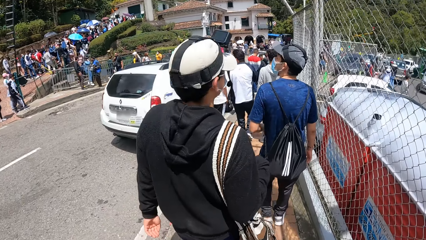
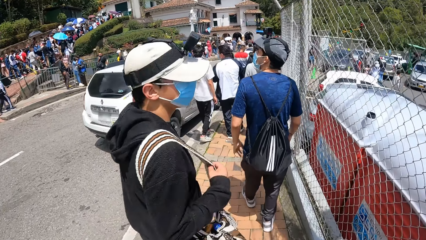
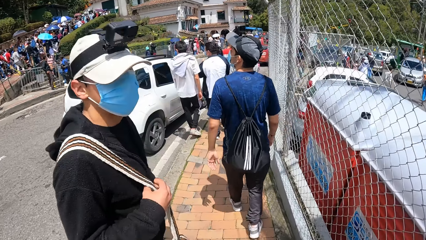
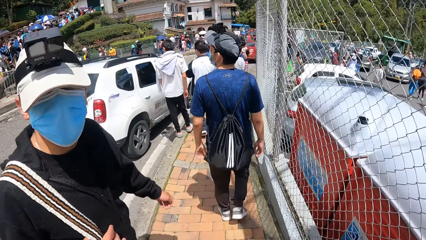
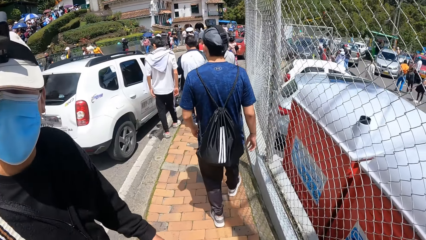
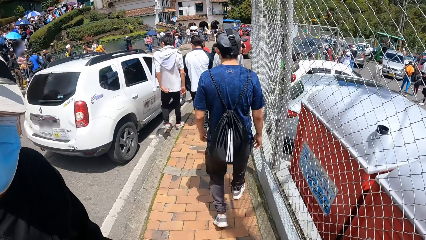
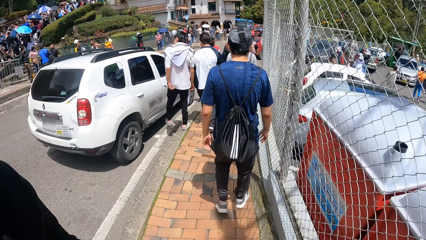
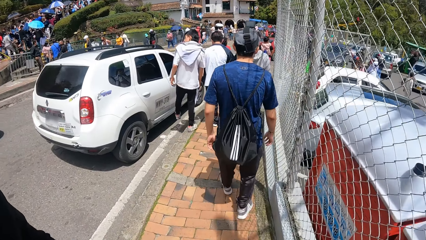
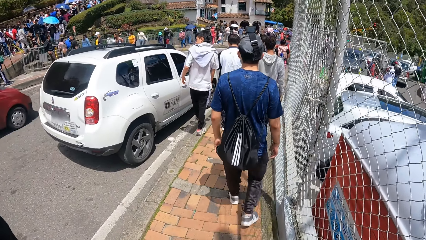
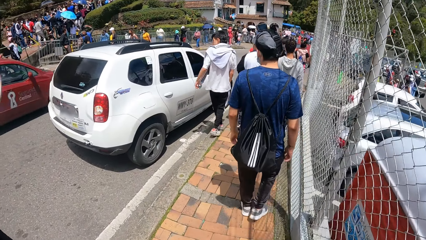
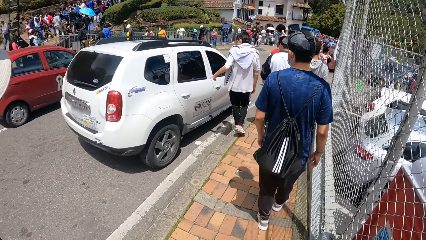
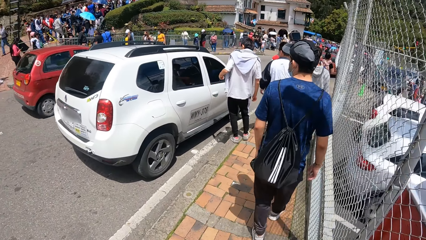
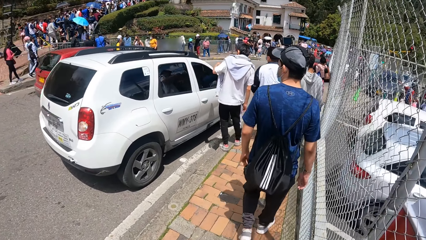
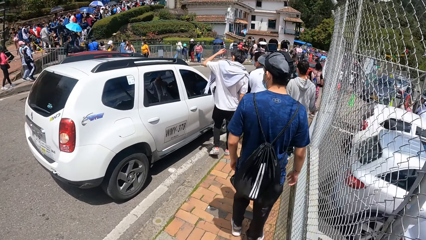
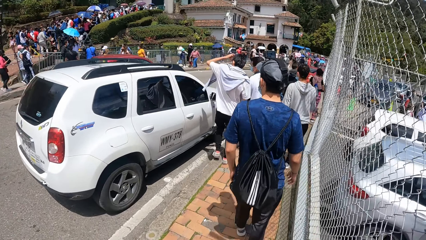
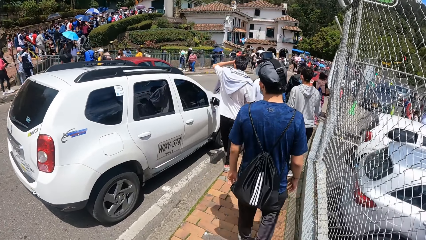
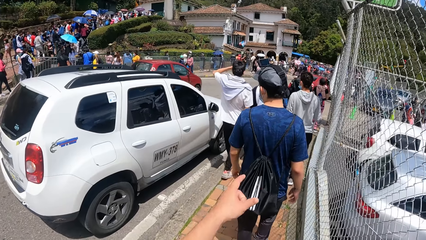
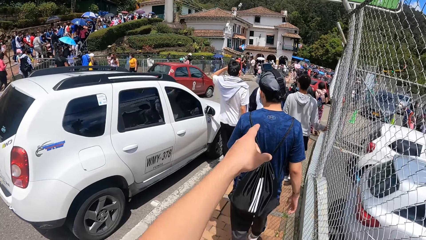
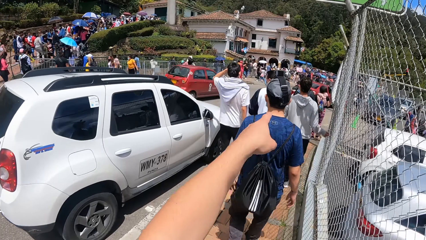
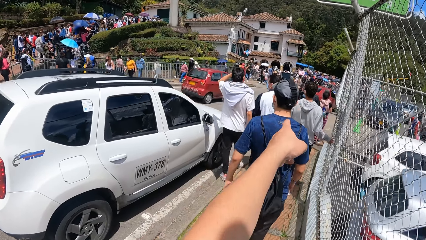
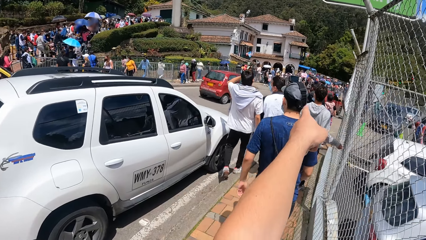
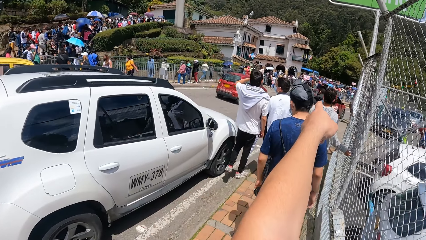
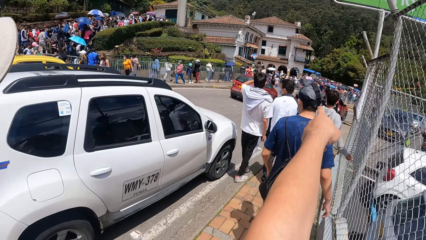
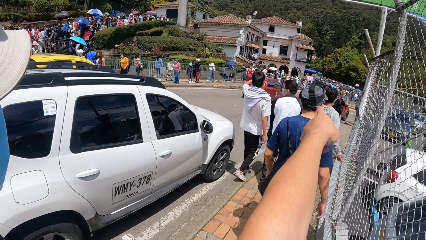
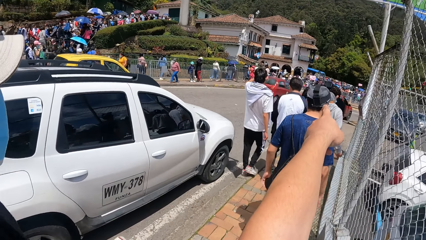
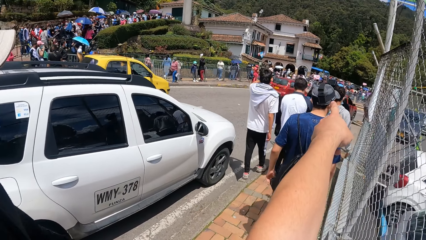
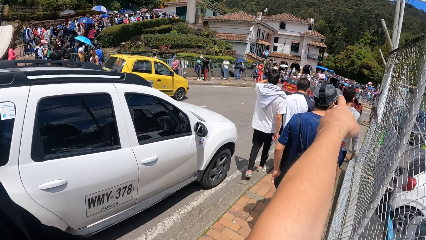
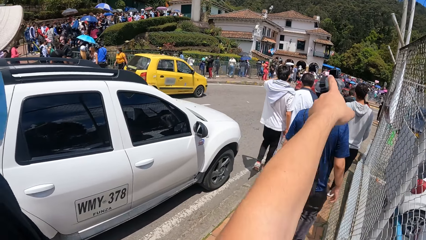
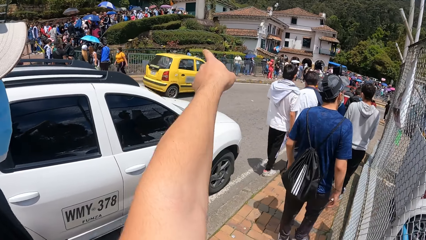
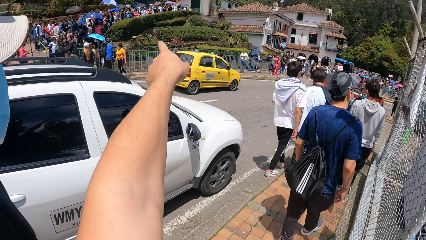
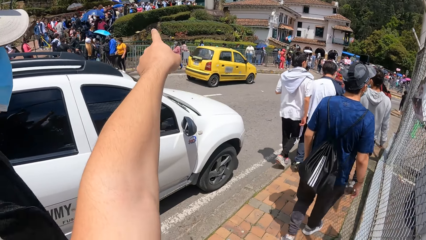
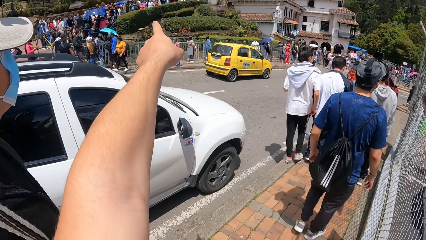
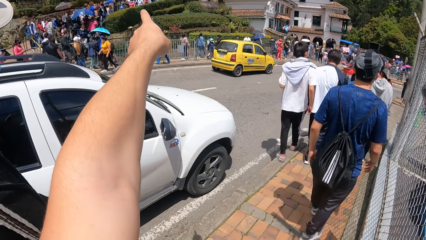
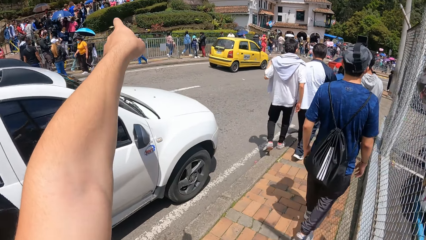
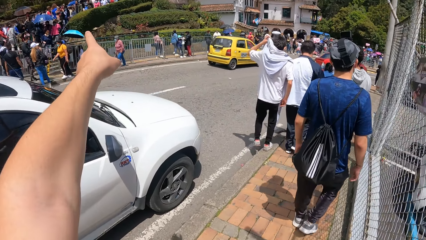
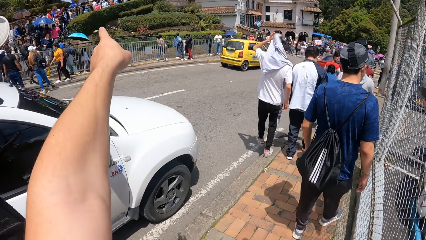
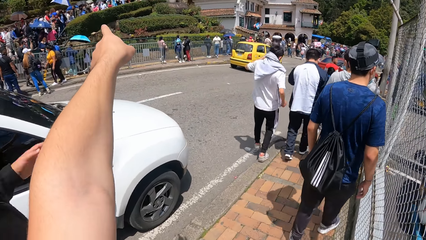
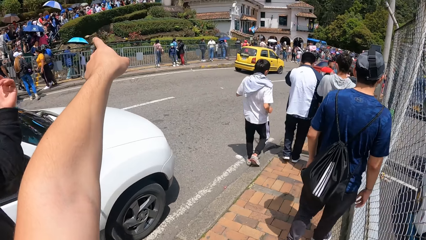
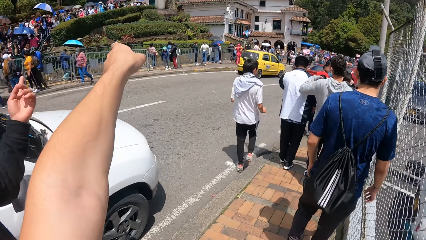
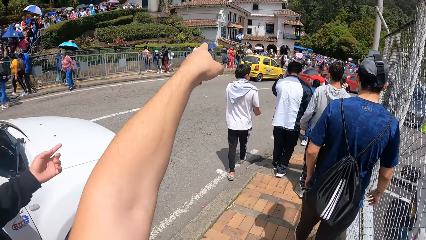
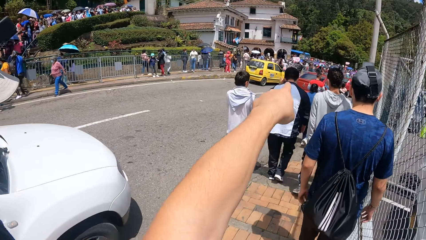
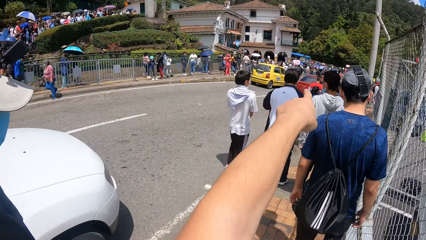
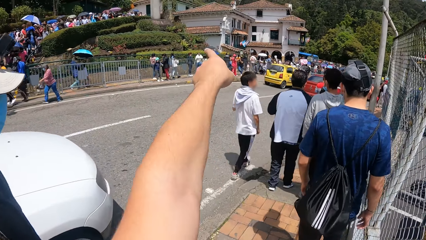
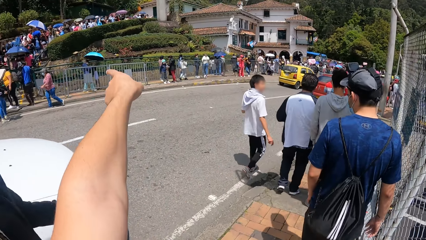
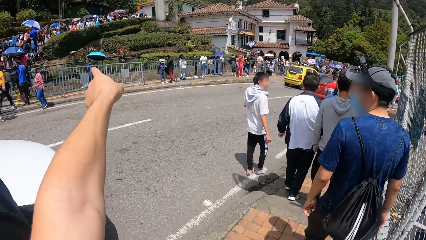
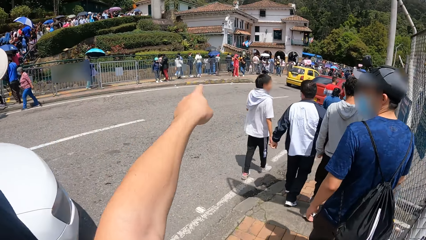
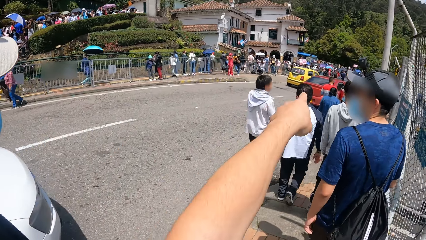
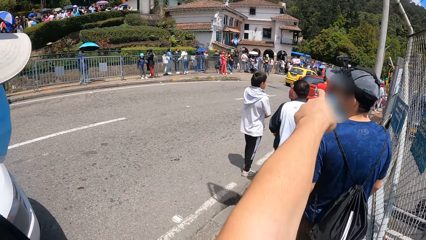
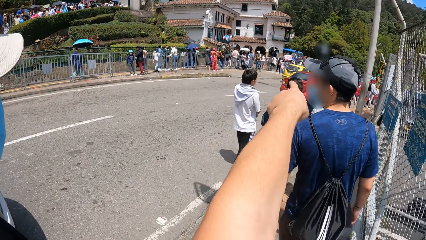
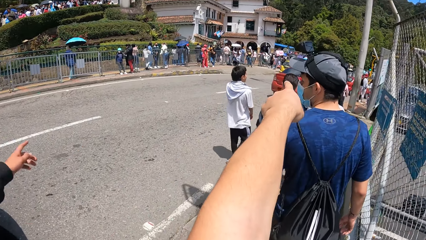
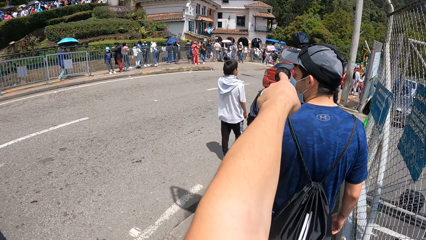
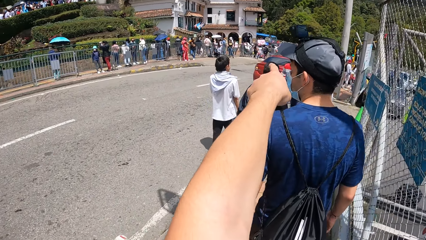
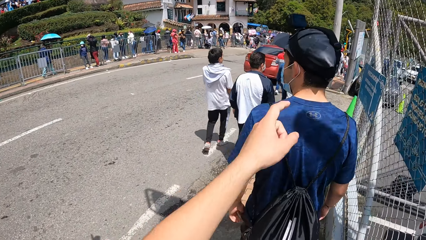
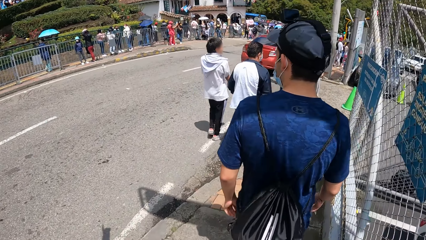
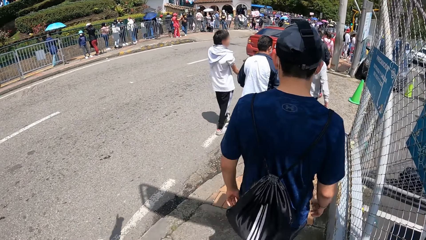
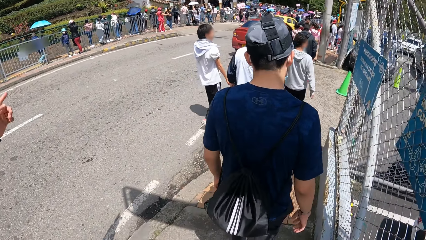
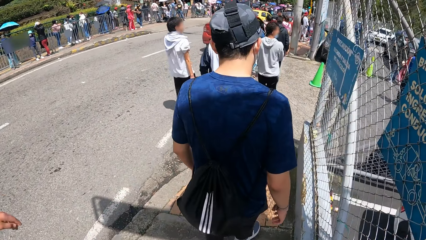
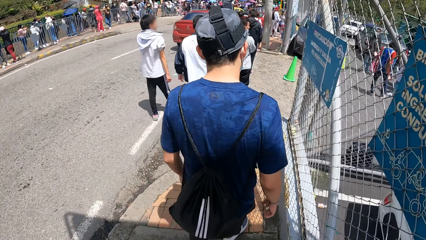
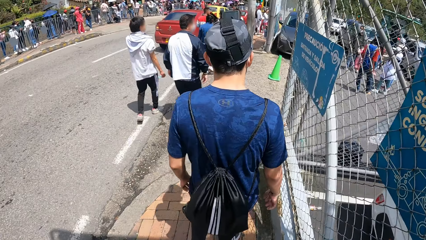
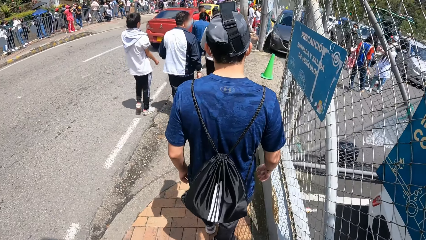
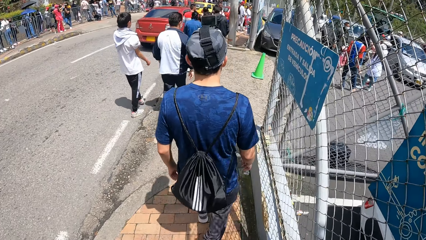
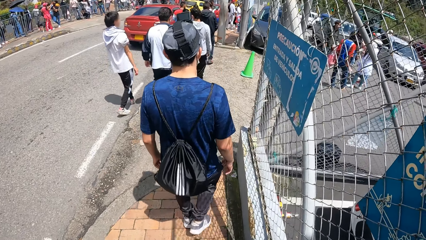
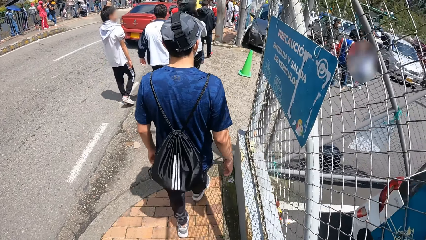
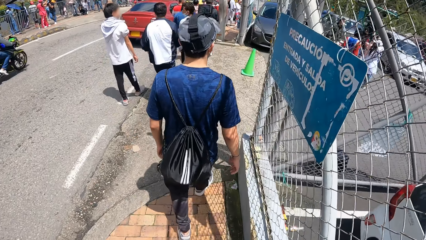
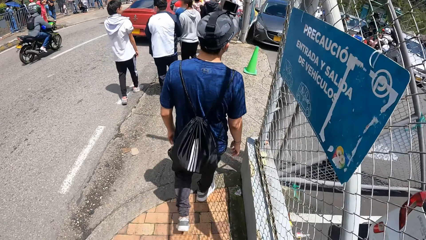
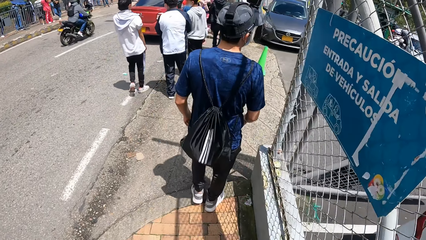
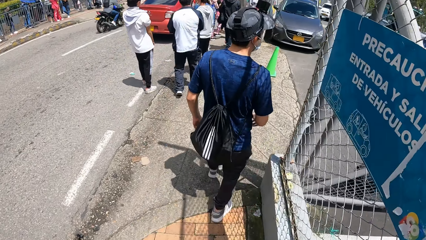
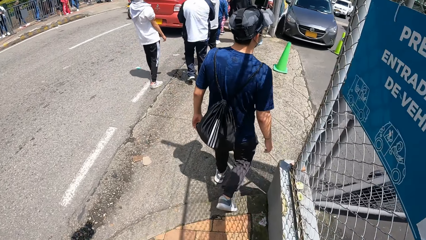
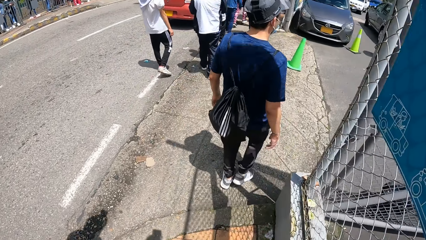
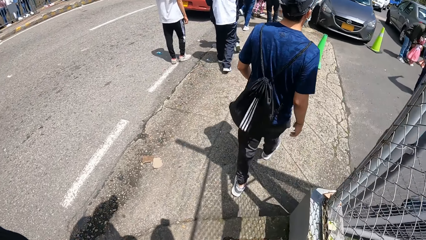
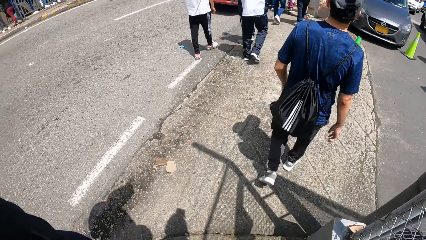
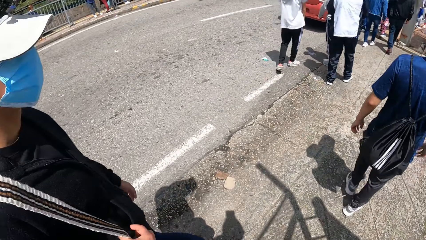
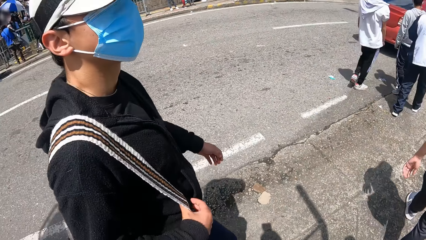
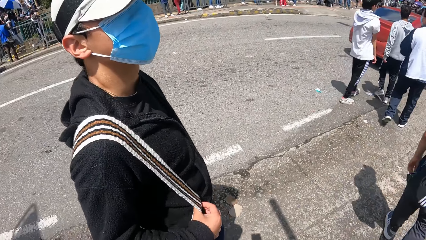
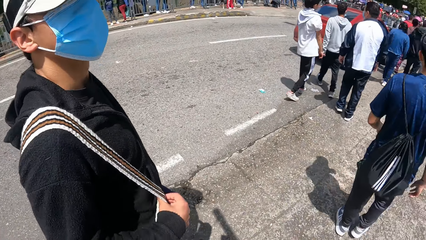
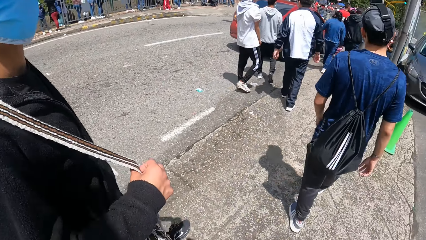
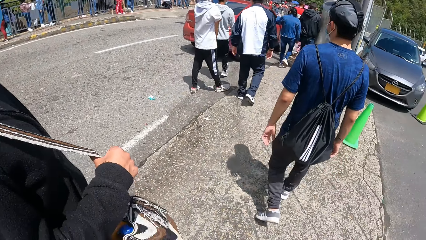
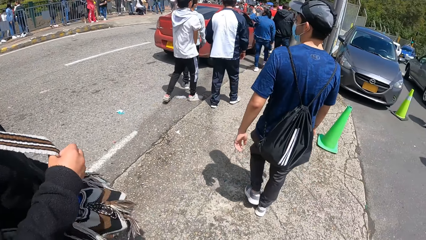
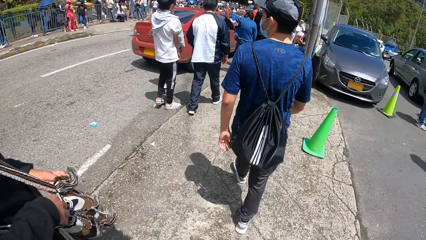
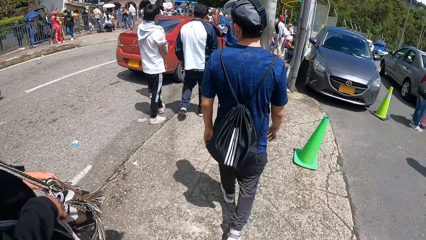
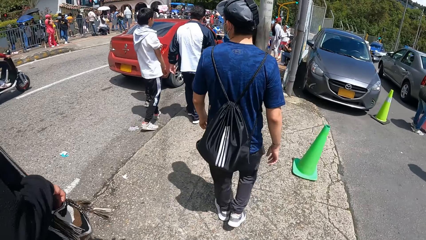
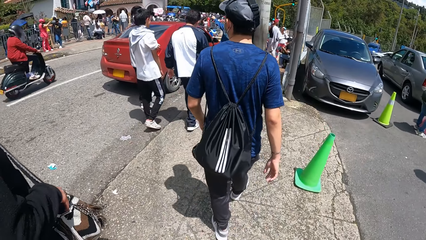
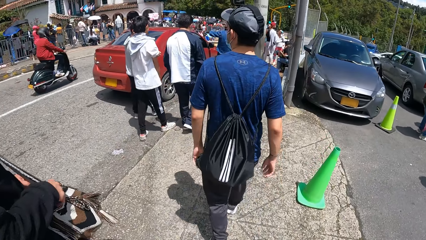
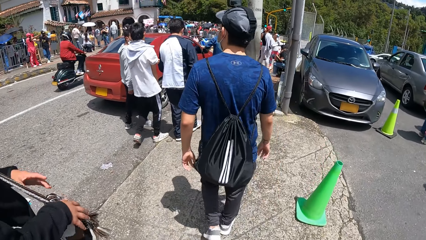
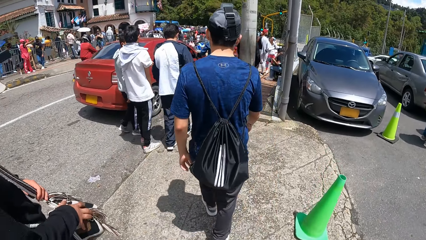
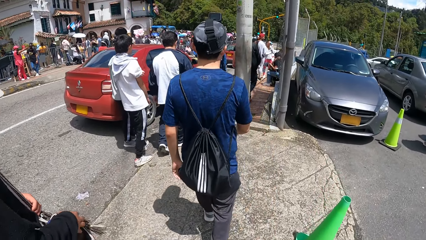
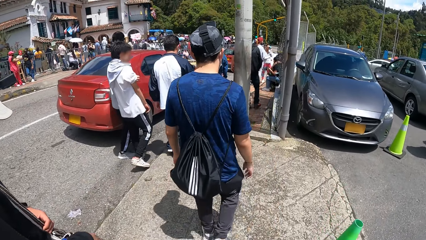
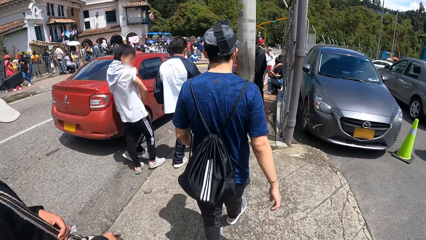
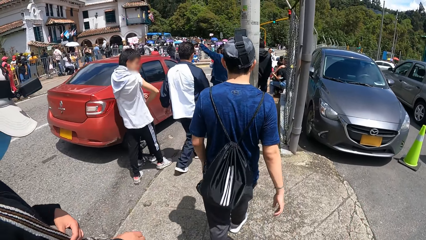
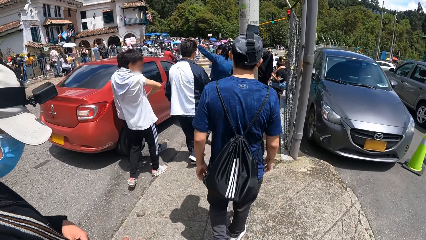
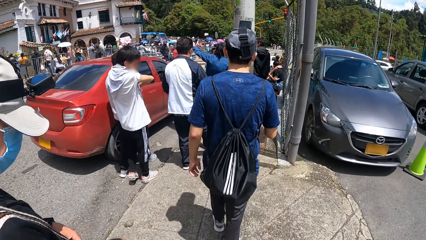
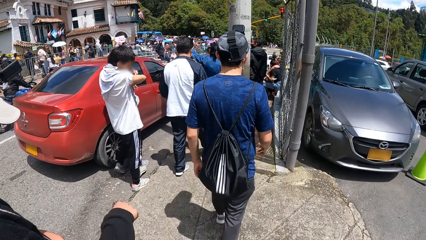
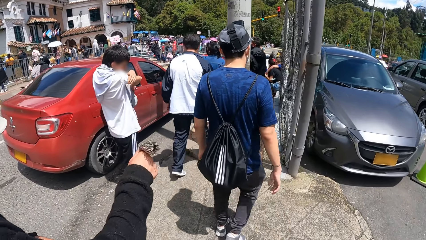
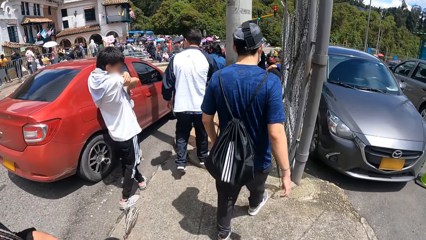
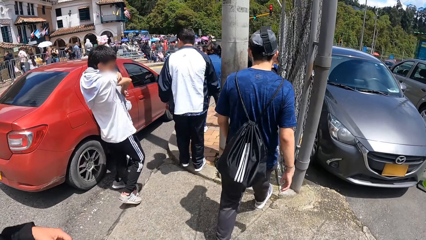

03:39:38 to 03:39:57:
The camera wearer discusses with a man on the footpath. They make a gesture. They walk on the pavement.
